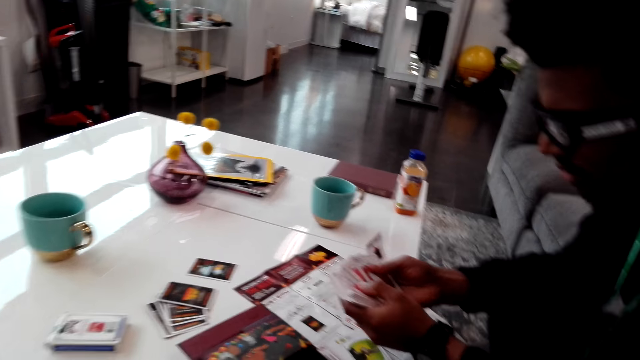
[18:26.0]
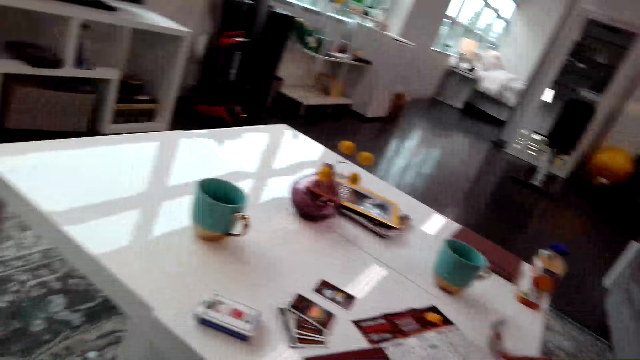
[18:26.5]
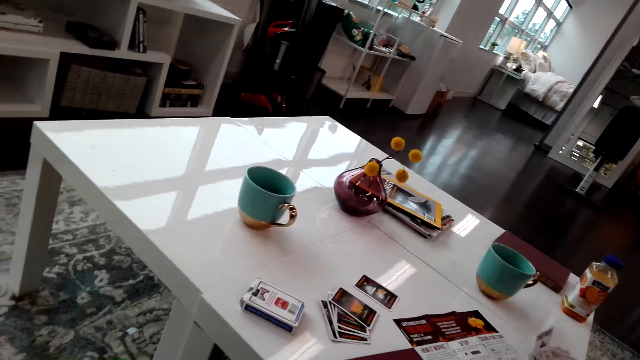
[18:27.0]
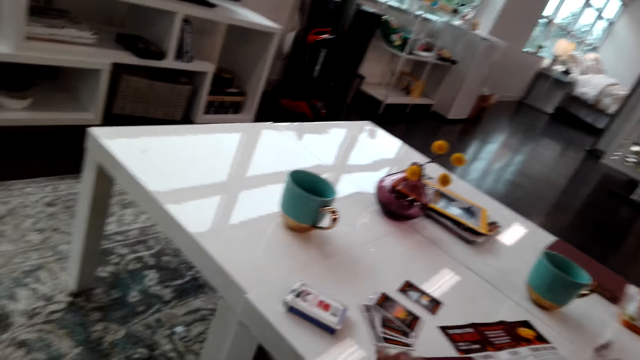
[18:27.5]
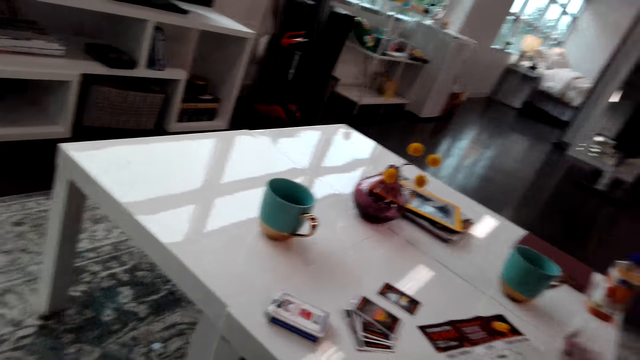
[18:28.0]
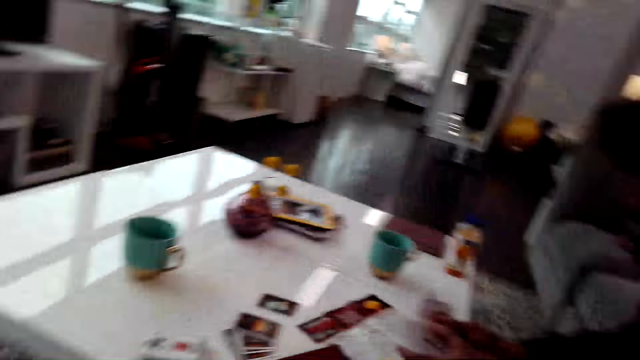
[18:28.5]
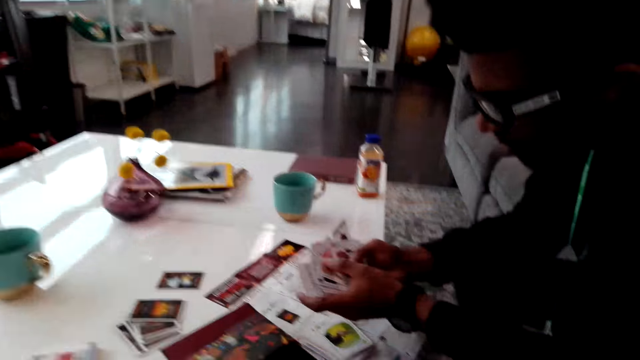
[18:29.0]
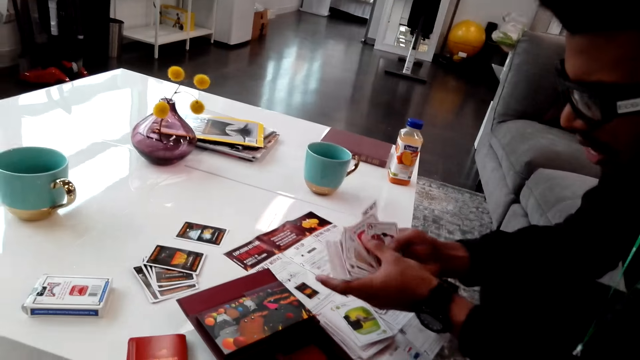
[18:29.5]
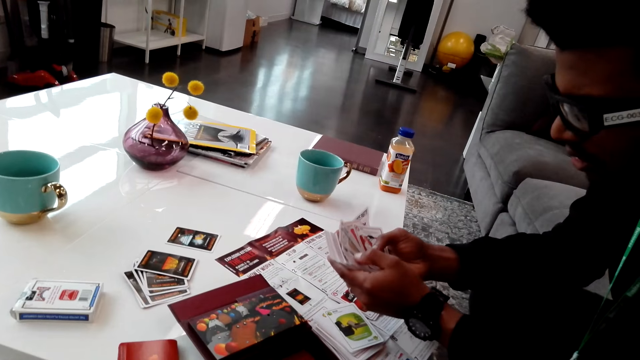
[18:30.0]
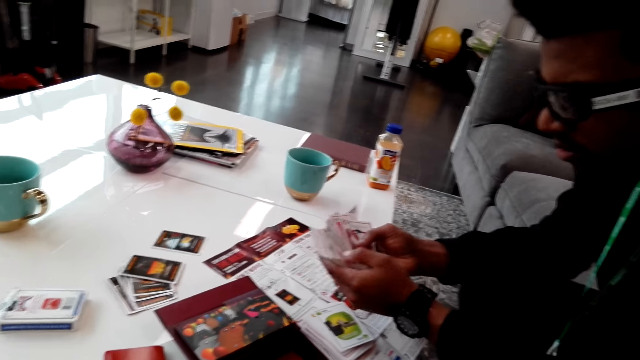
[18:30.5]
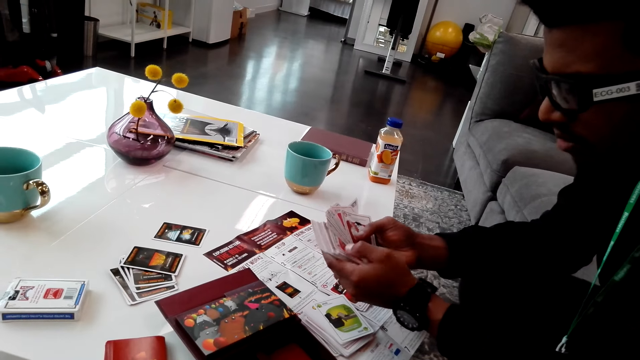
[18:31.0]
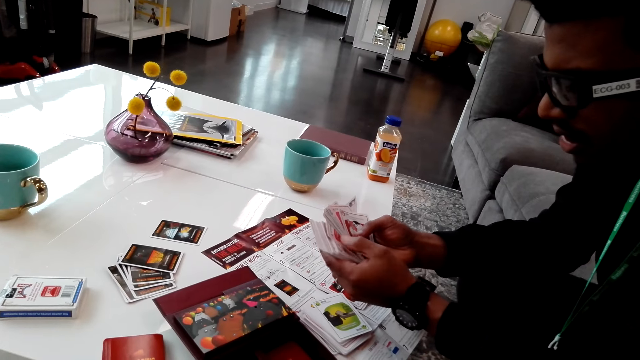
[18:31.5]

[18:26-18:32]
A man chooses the cards. The camera wearer counts the cards.

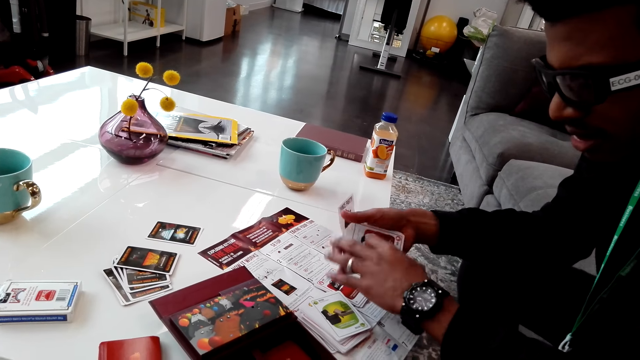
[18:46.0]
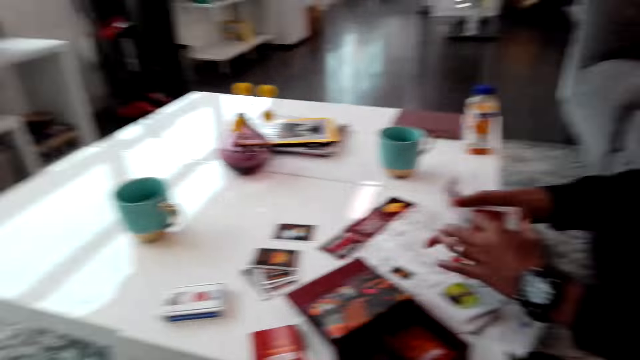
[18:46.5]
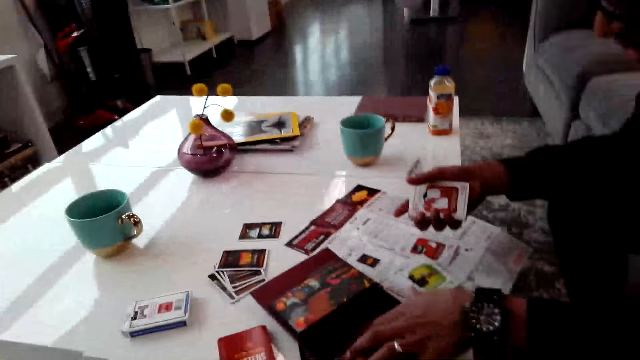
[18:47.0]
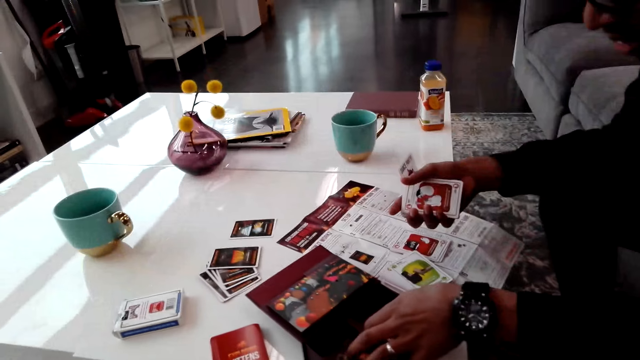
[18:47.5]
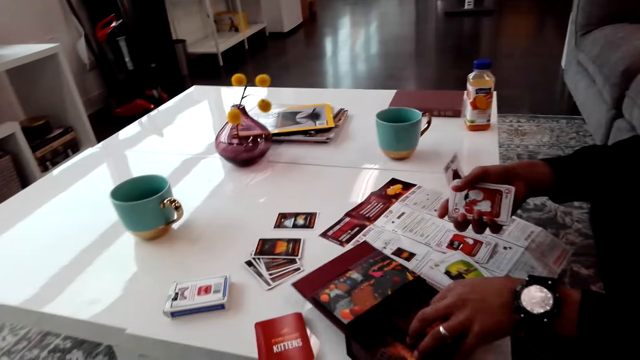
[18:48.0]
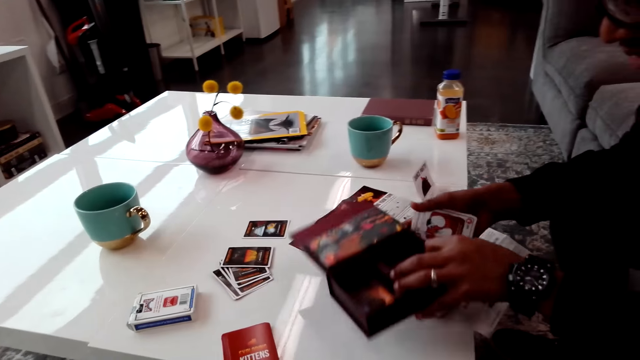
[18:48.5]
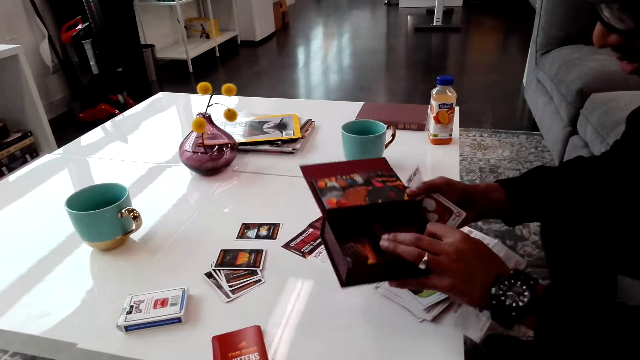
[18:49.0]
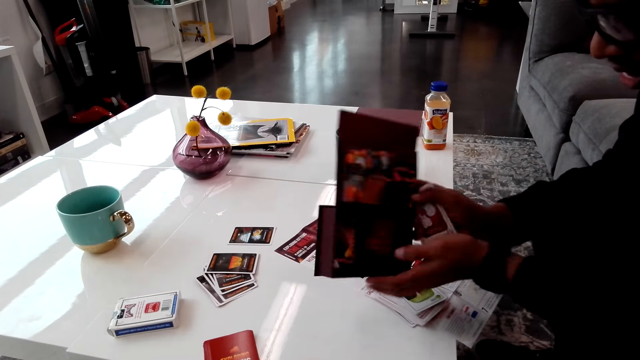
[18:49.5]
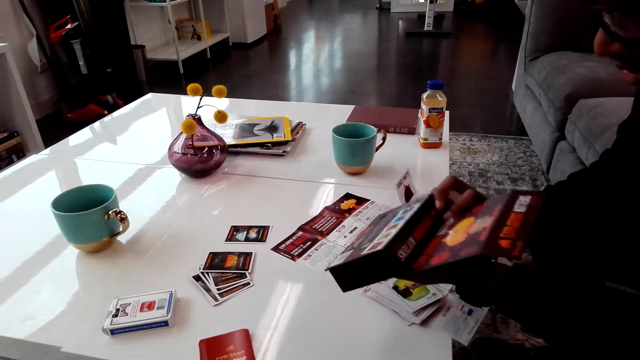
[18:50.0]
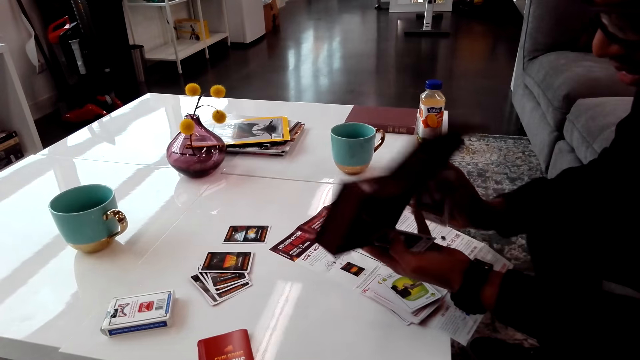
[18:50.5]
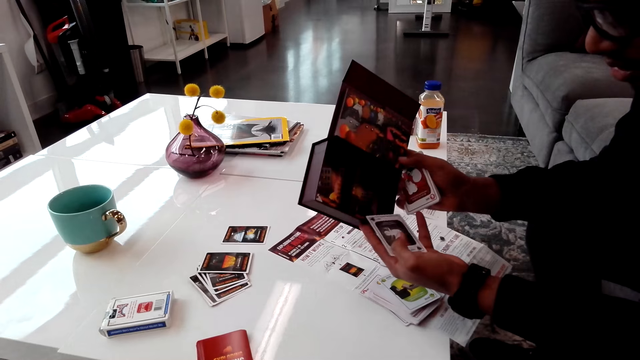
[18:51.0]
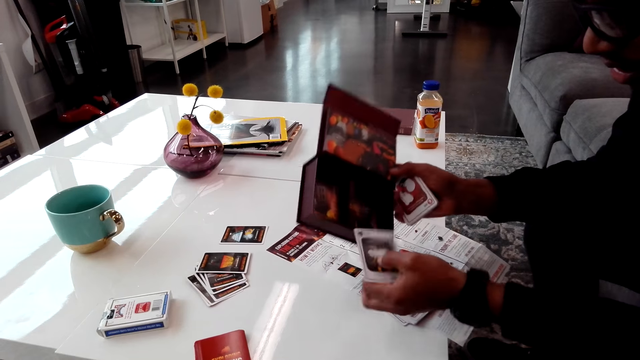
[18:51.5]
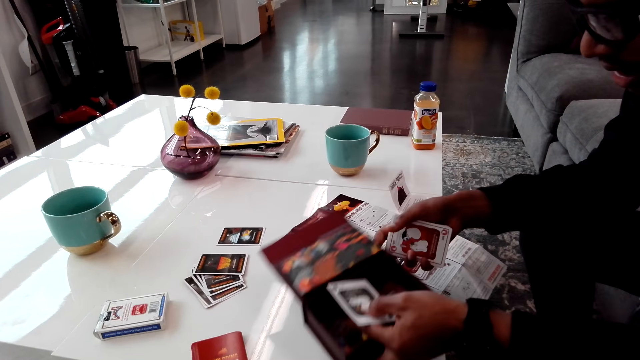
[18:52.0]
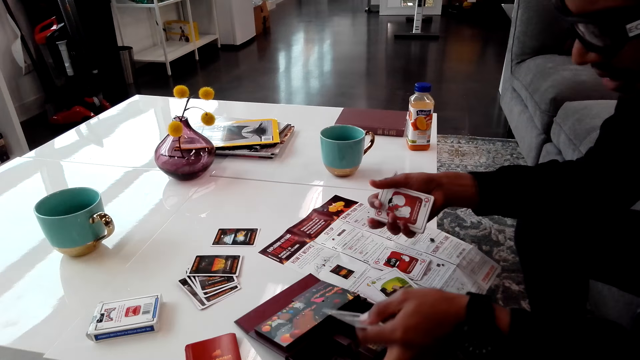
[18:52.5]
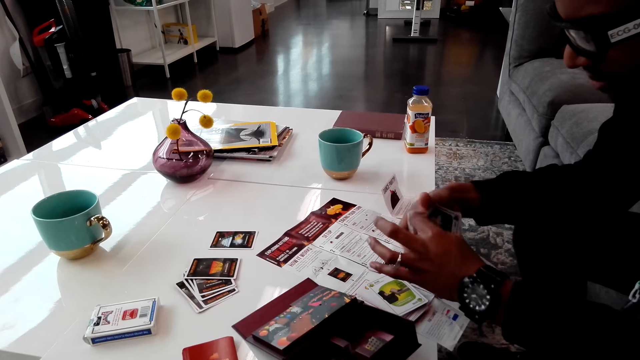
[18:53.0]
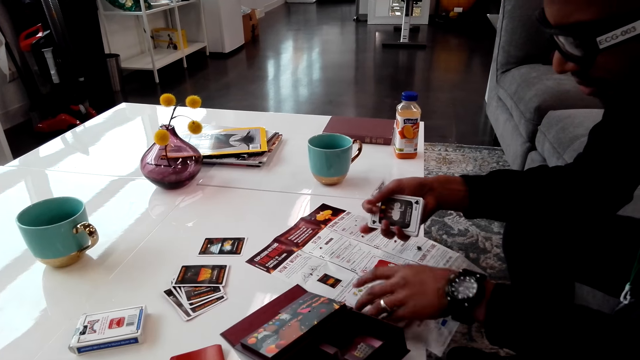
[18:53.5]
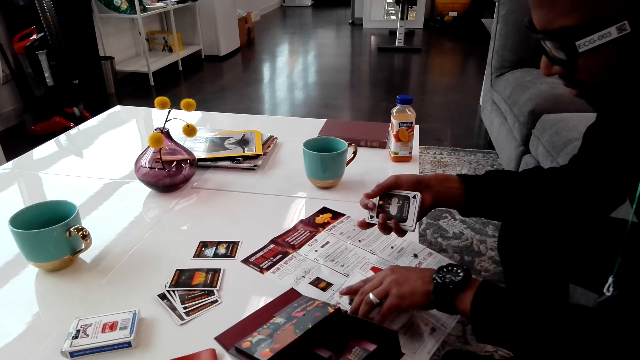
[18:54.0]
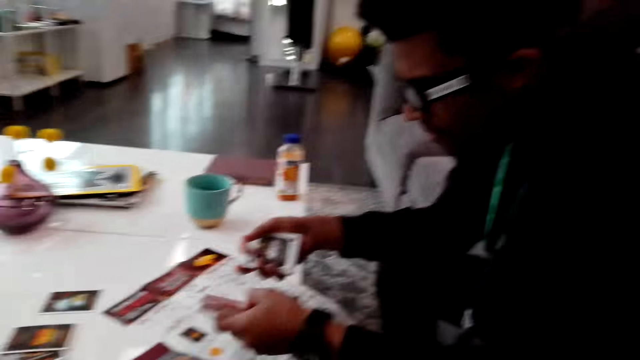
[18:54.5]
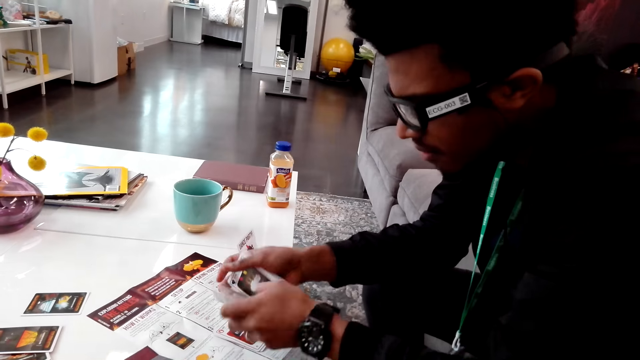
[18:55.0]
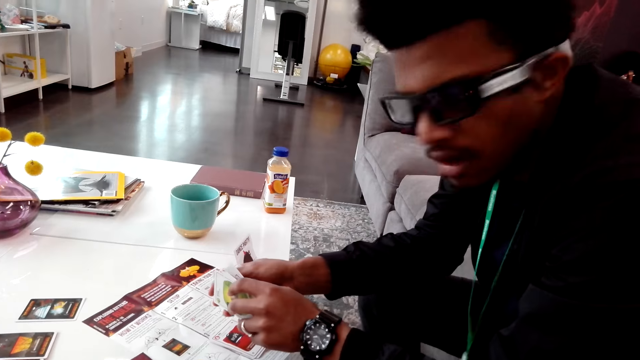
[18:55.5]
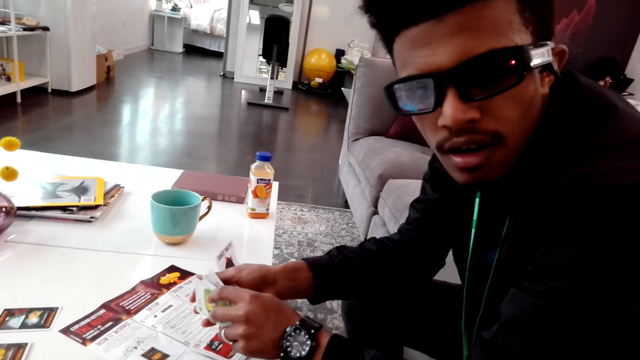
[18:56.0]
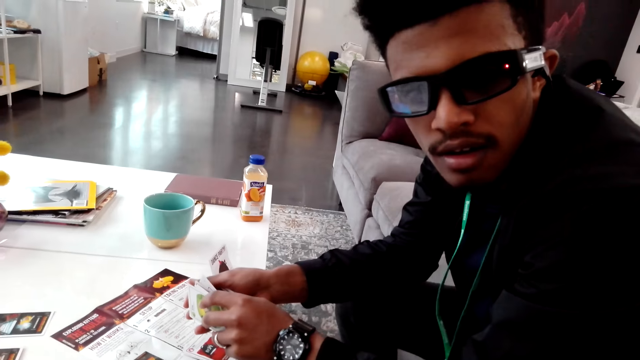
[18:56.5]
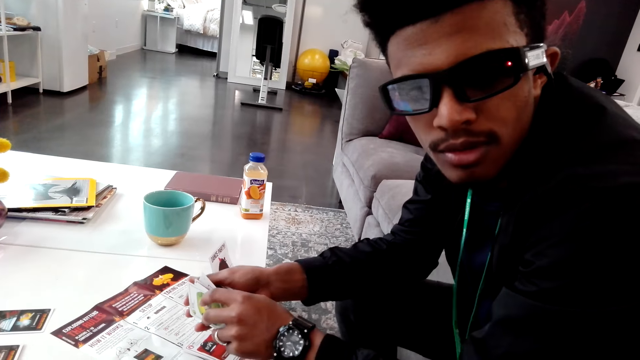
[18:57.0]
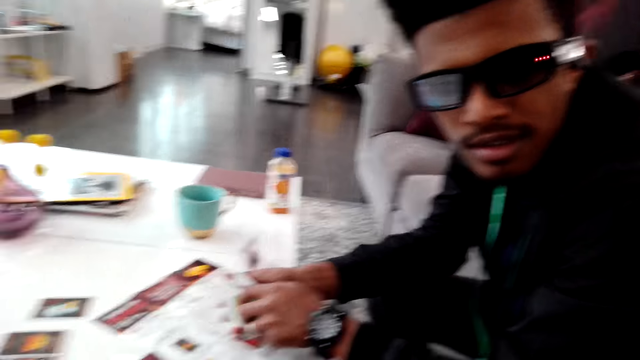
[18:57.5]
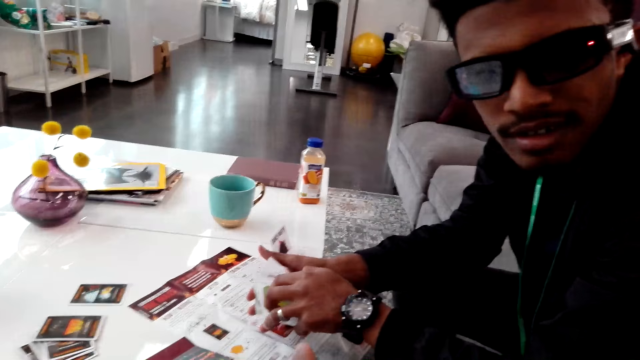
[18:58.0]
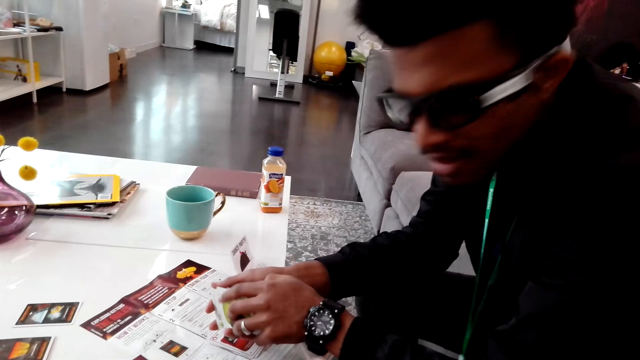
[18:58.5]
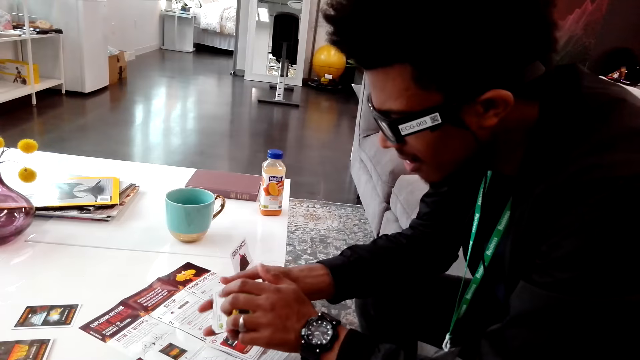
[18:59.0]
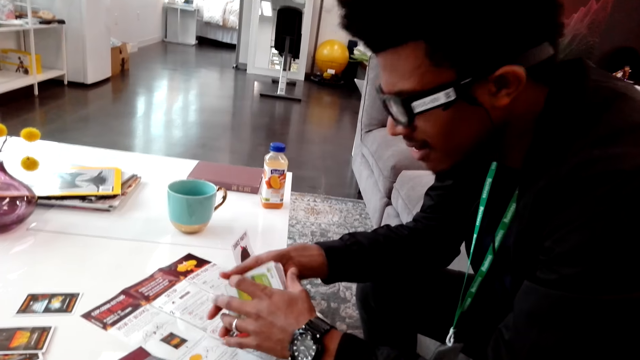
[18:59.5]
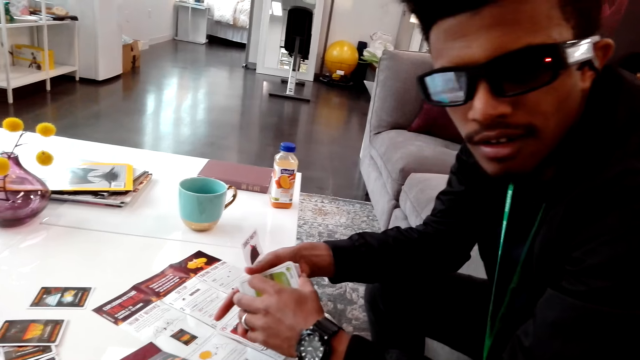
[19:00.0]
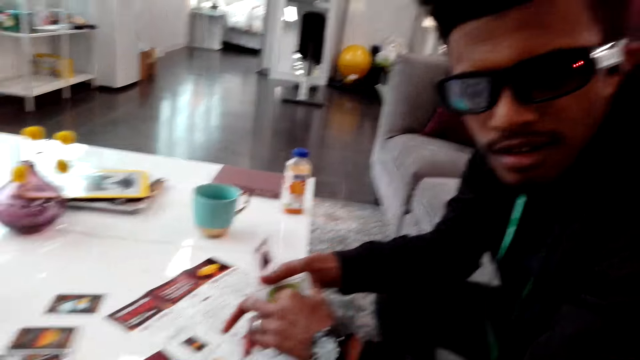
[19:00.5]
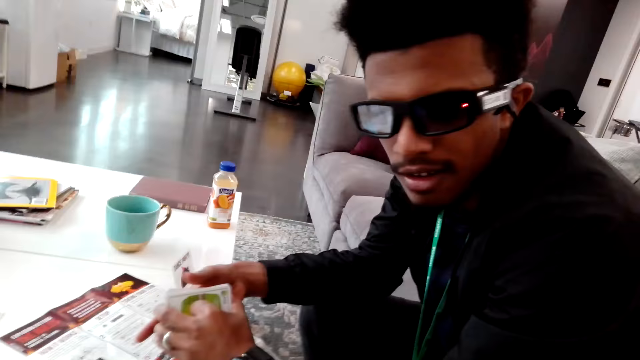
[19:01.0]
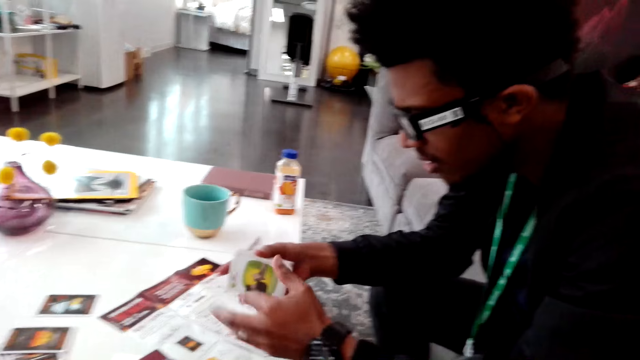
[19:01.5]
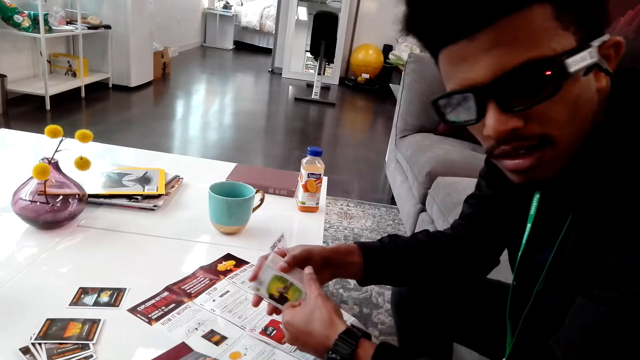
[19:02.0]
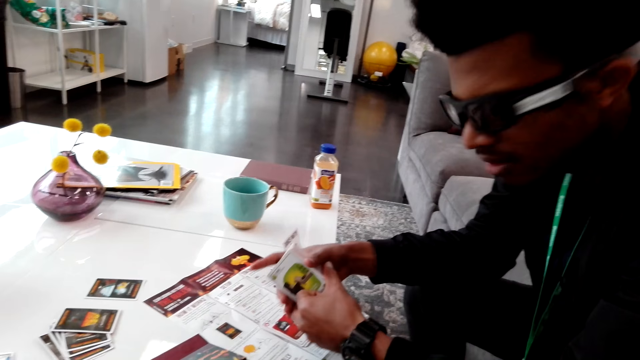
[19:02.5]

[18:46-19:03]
A man picks the card box. The man picks a card from the box and drops the card box. The camera wearer picks cards from the table. The man picks the cards from the table, looks around, and chooses the cards.
